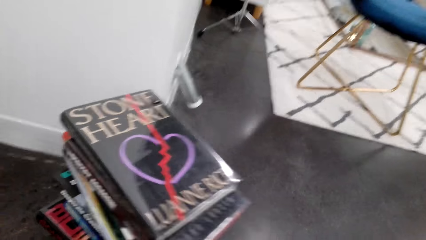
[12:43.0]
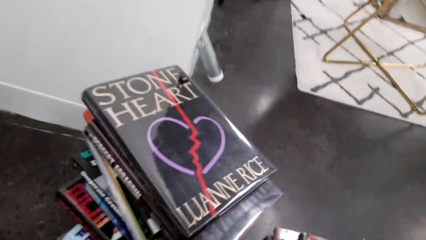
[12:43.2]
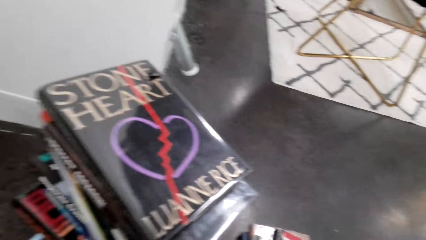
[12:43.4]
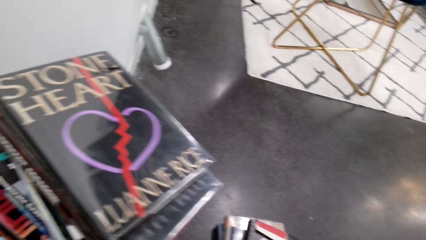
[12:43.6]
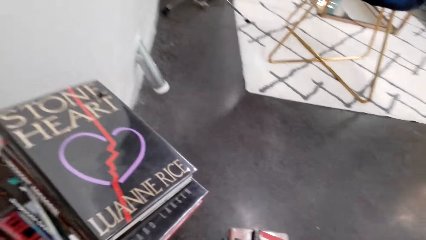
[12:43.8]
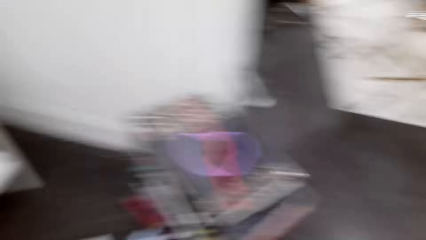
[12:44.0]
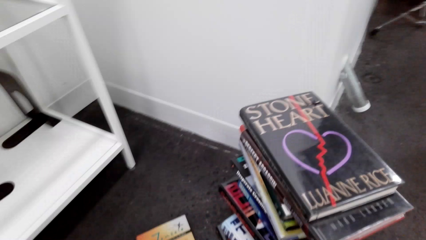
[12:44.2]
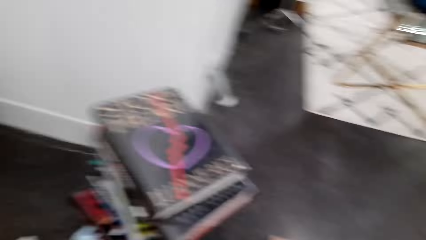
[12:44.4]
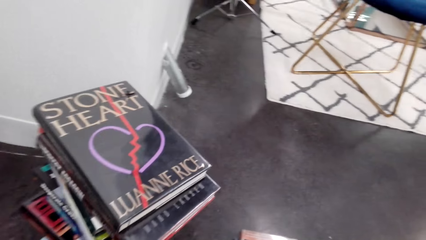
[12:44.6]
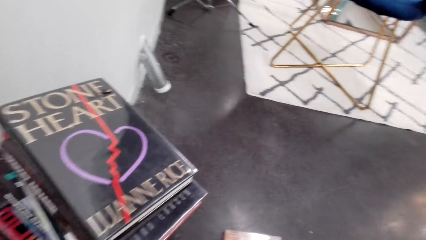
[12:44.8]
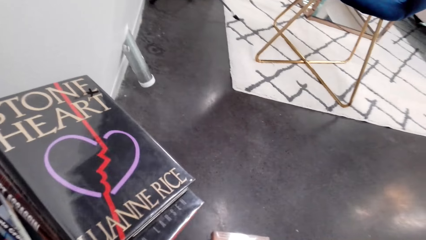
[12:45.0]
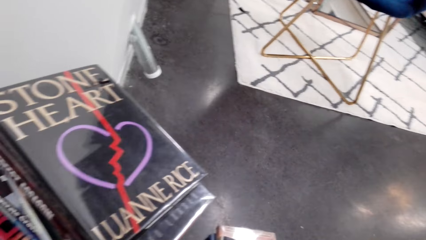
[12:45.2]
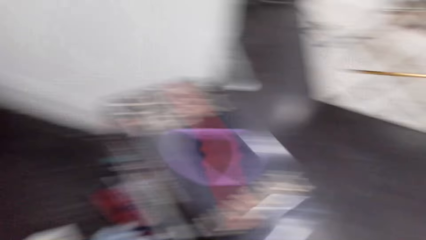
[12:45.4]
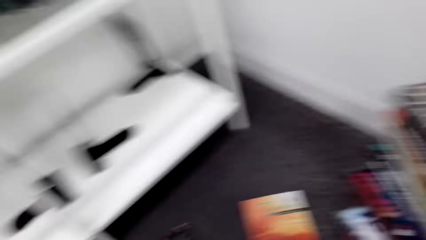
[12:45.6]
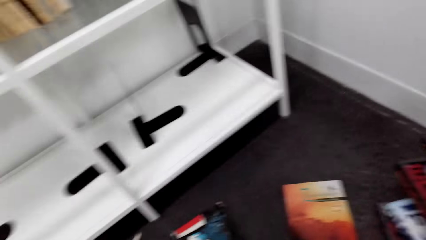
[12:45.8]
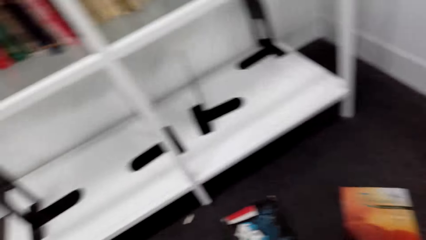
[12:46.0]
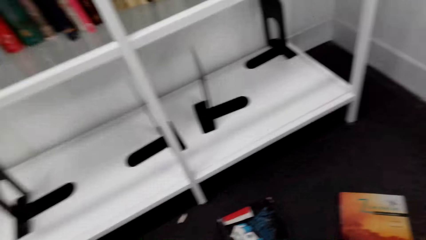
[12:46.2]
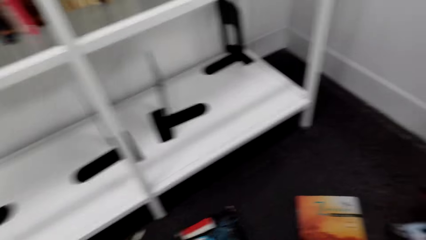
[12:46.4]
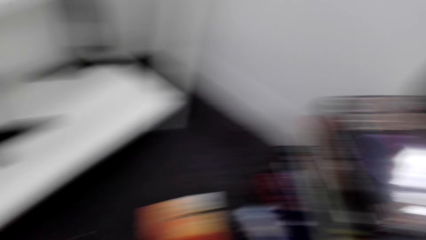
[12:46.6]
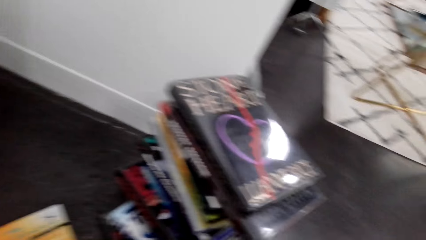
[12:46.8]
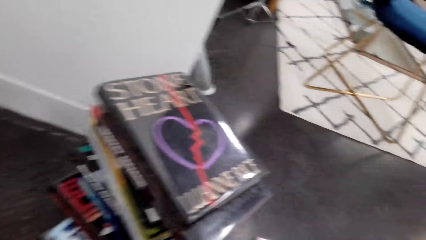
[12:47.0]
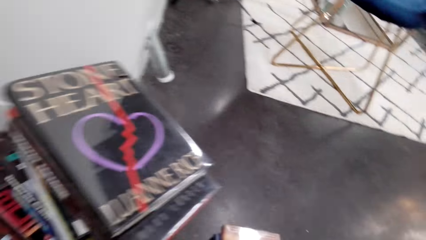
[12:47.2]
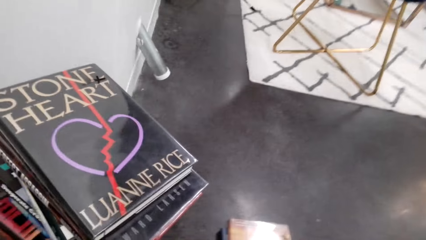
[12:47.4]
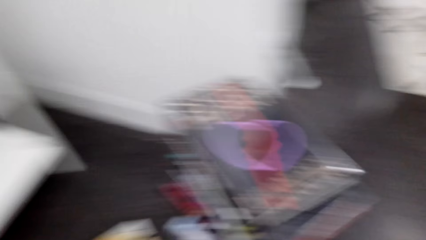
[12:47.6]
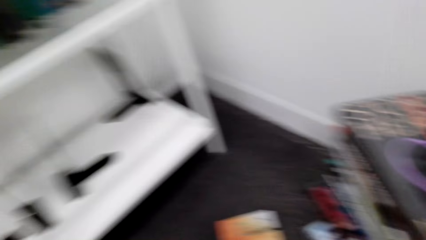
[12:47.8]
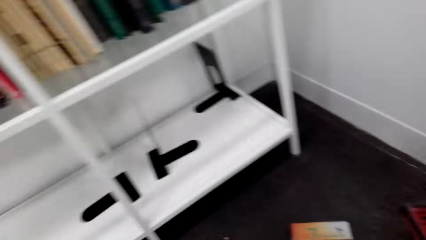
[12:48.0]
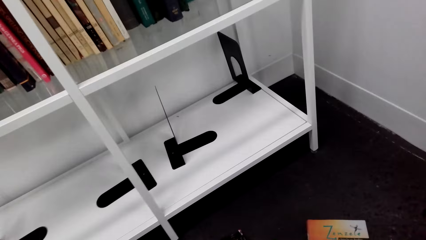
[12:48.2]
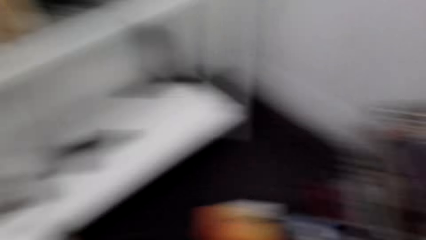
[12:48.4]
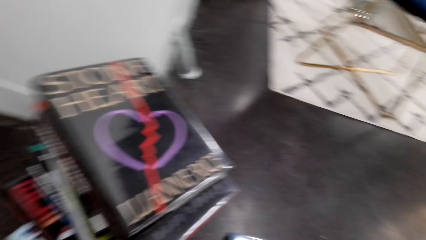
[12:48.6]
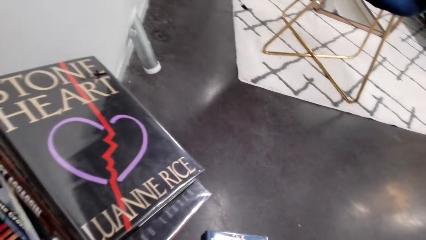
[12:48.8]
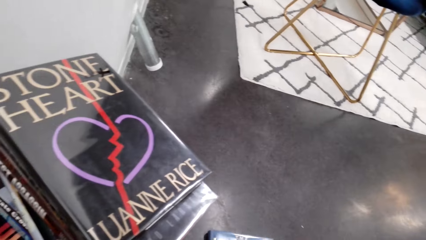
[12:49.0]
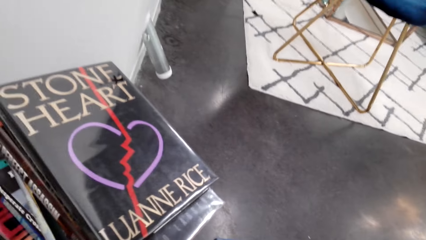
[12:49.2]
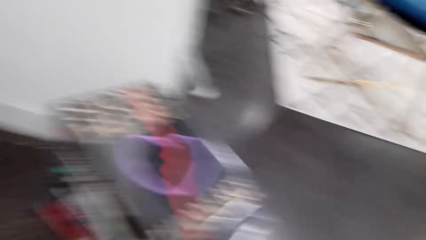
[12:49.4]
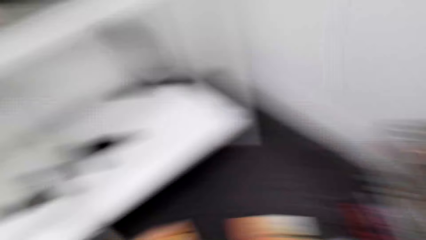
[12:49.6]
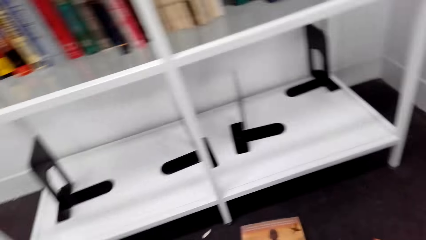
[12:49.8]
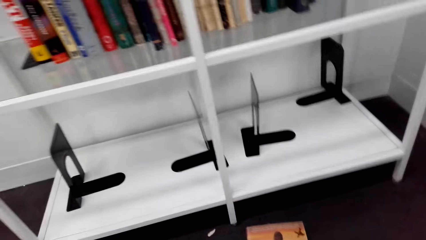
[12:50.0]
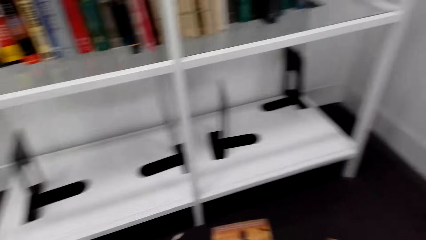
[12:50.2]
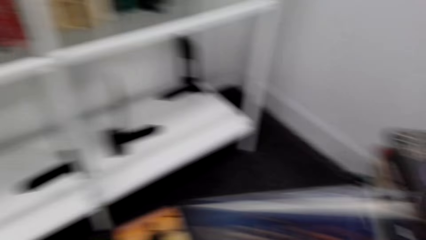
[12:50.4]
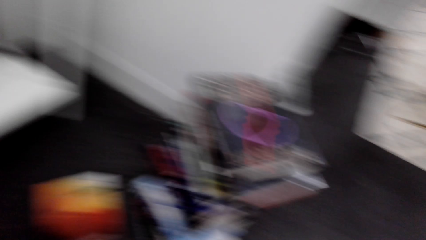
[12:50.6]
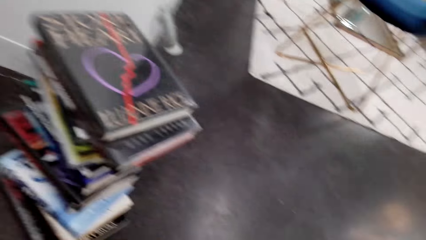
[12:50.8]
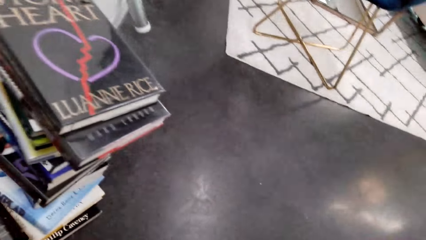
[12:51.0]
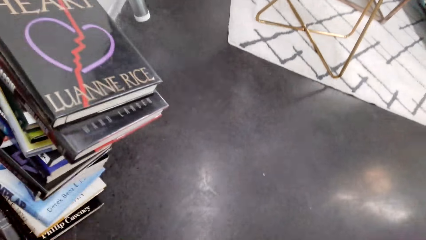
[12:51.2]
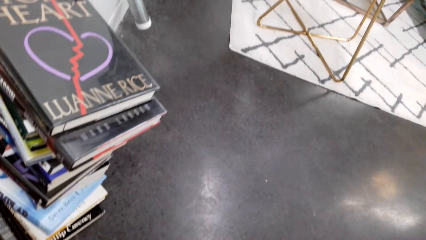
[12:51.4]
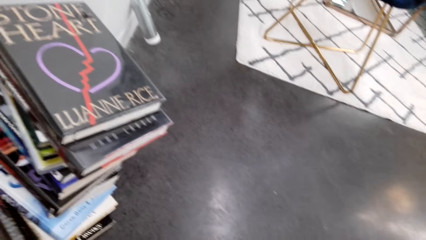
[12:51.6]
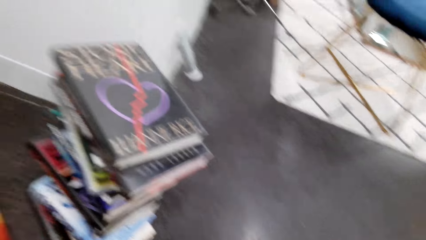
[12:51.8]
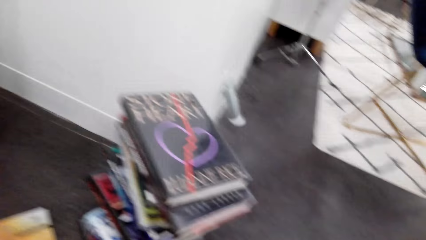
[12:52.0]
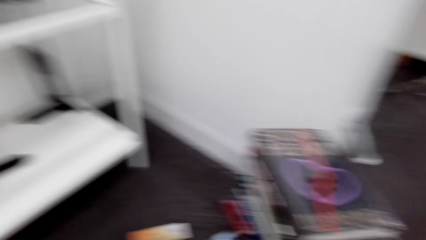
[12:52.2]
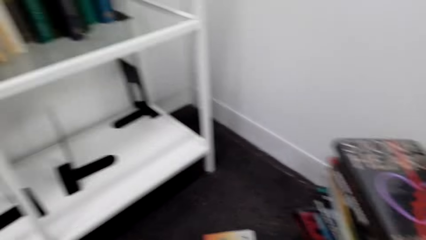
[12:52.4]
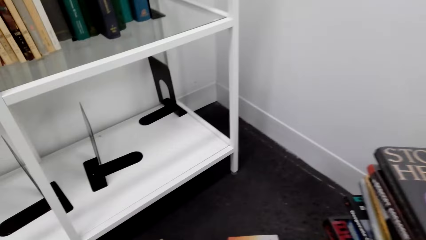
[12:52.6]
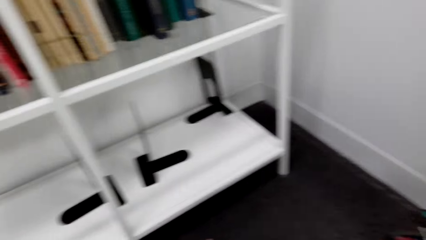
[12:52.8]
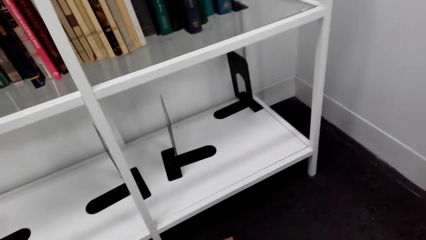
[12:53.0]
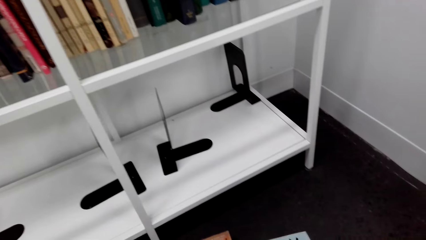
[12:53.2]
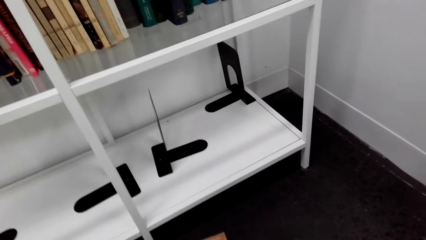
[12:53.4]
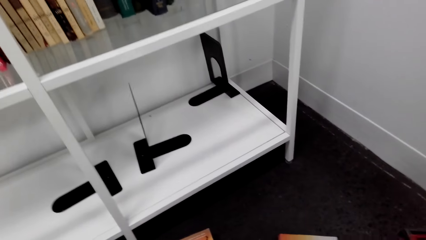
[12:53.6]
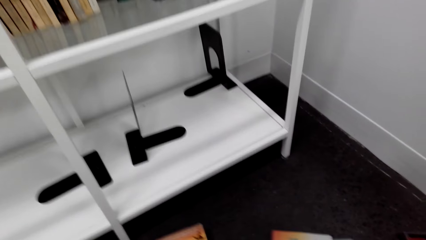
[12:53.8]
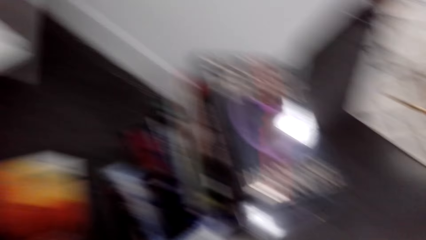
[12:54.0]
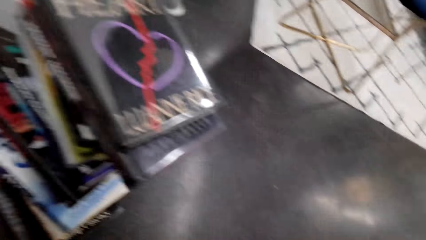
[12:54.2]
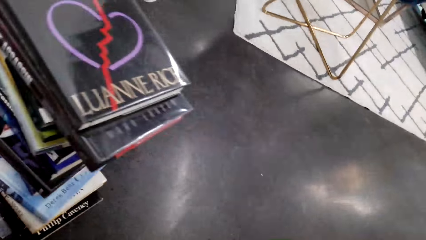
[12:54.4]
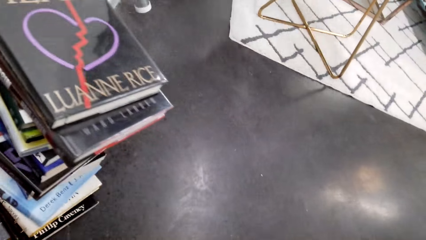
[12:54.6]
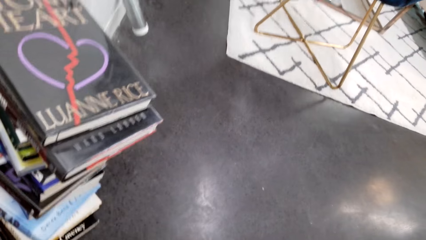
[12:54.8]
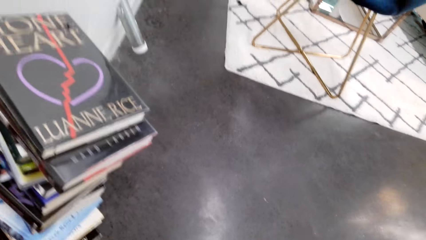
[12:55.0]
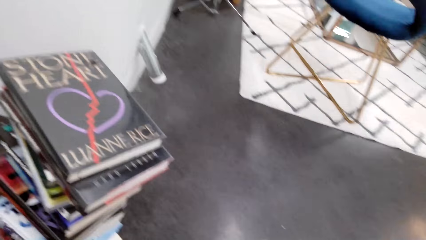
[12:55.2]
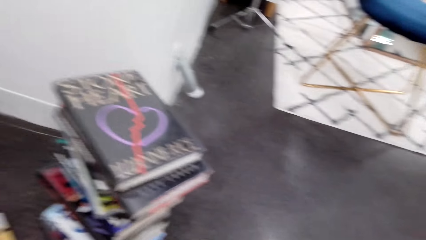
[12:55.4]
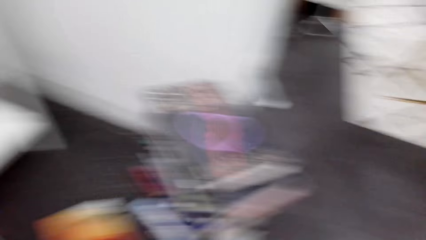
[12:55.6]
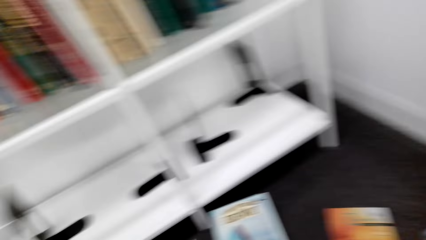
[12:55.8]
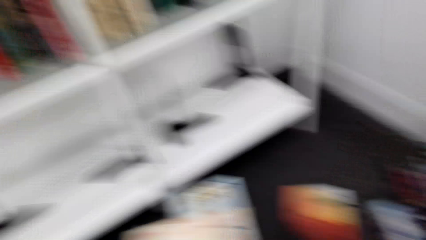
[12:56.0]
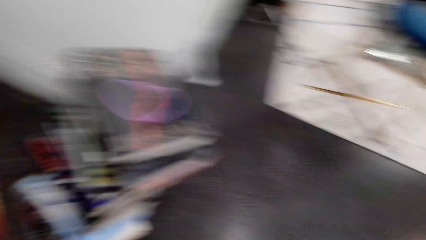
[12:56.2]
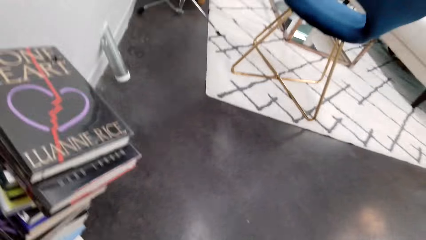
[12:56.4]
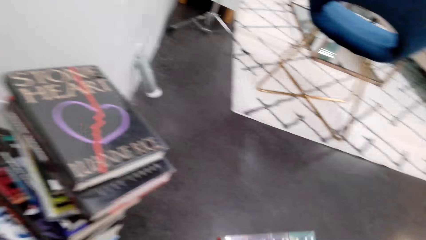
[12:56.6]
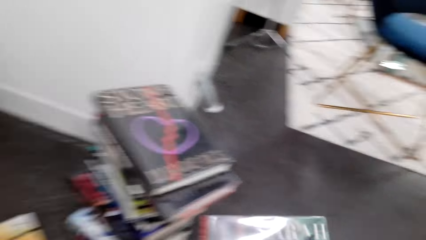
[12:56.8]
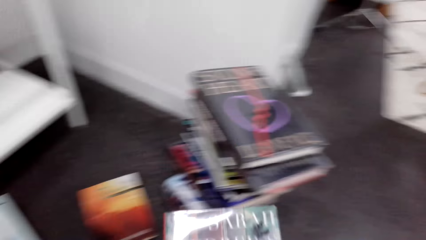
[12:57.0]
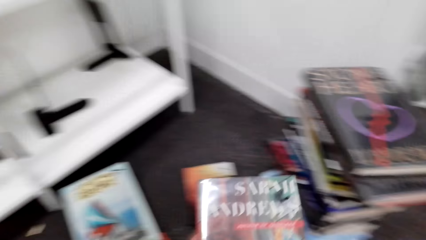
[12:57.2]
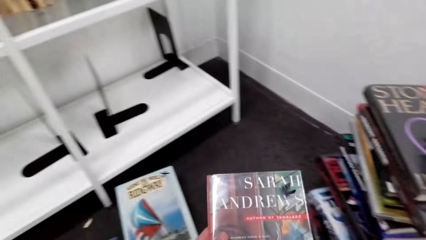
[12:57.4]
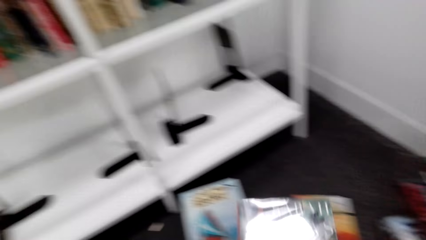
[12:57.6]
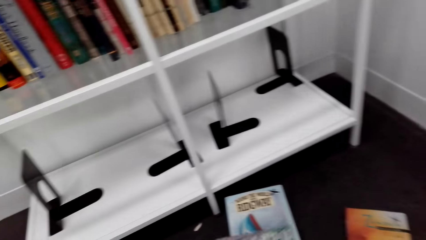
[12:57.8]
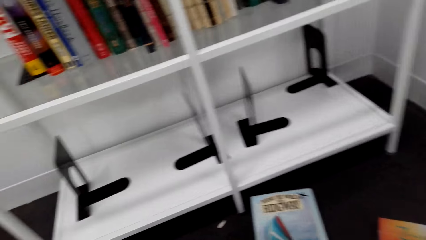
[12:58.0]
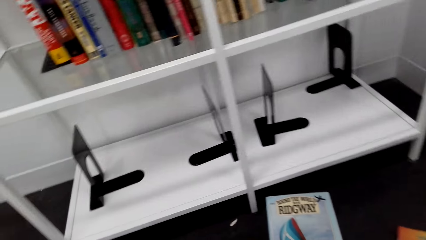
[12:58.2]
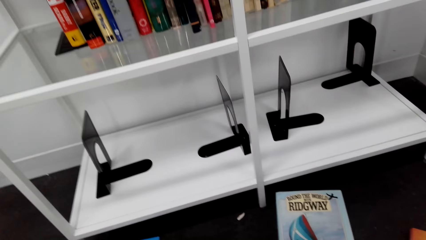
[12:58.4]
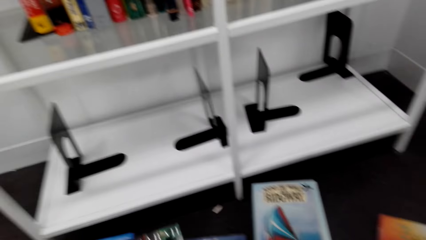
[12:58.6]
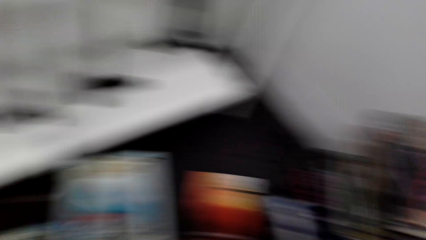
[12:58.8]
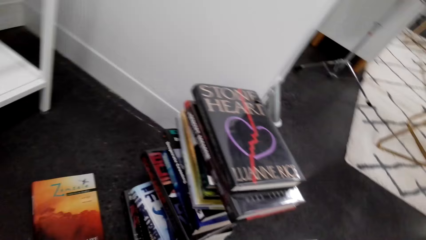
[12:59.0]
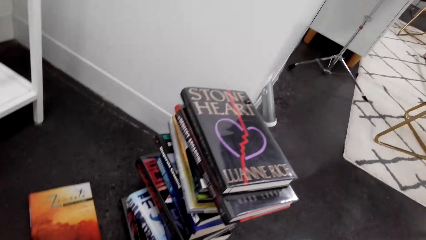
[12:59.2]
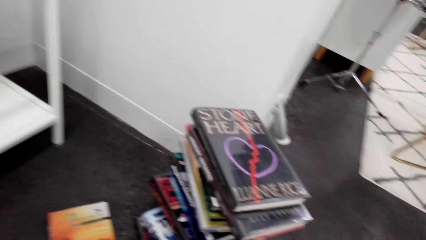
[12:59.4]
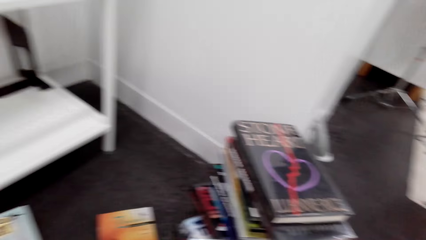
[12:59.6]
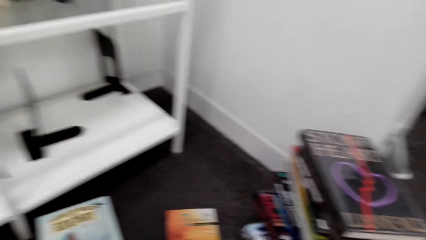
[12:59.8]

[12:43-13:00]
The camera wearer looks down. They move books on the floor. They look sideways.
